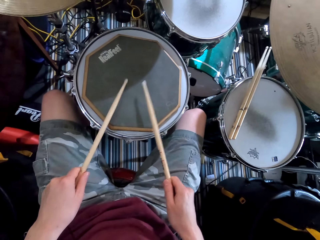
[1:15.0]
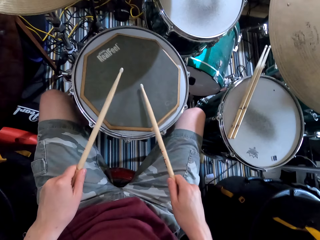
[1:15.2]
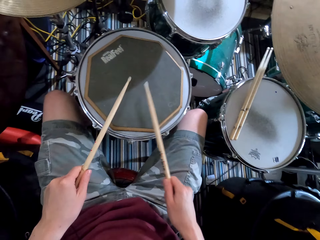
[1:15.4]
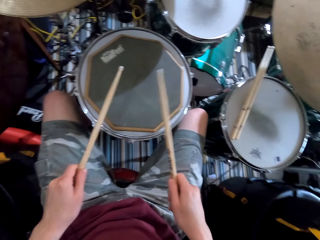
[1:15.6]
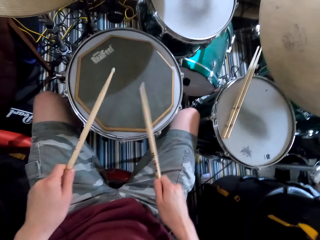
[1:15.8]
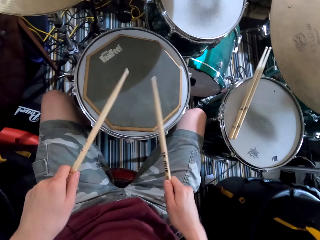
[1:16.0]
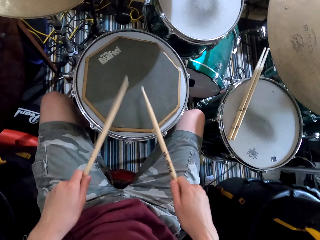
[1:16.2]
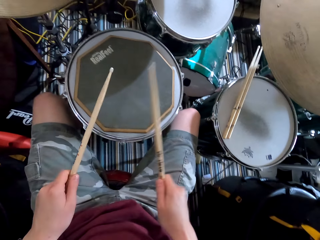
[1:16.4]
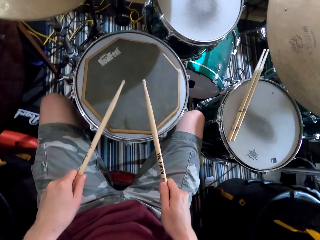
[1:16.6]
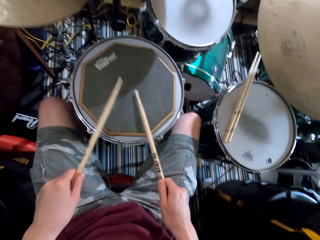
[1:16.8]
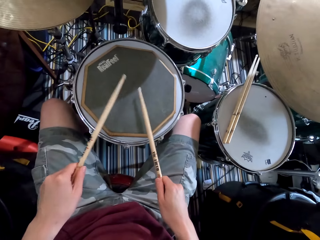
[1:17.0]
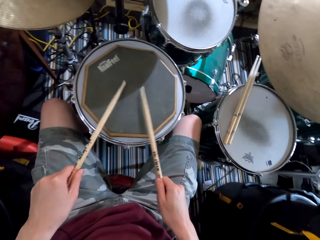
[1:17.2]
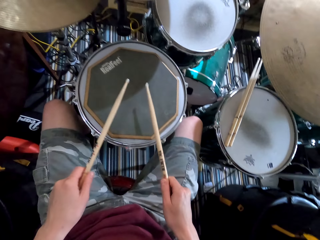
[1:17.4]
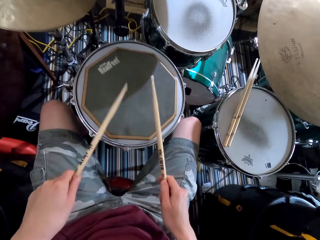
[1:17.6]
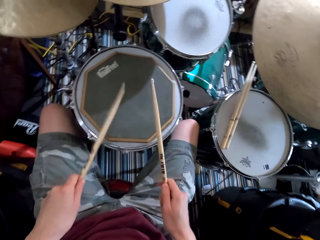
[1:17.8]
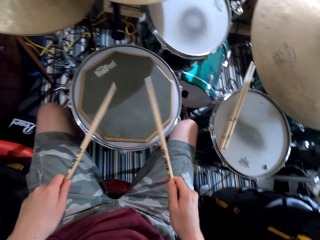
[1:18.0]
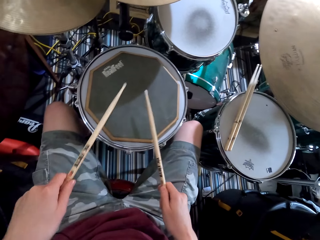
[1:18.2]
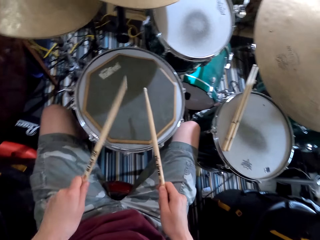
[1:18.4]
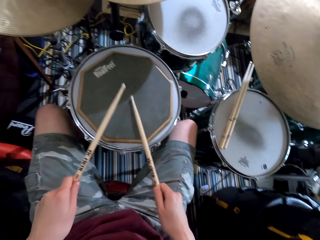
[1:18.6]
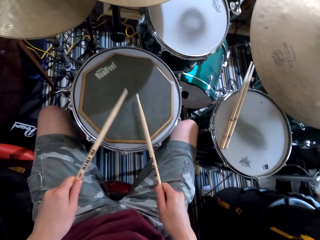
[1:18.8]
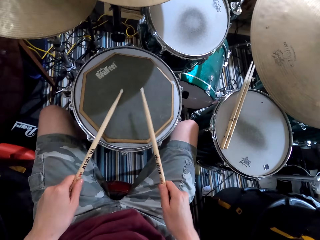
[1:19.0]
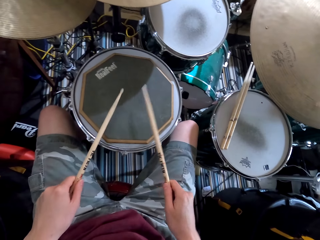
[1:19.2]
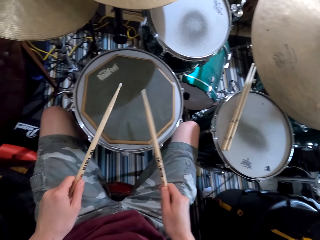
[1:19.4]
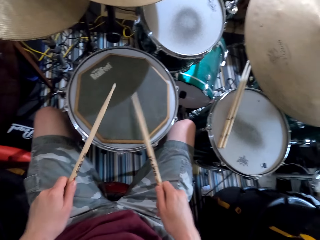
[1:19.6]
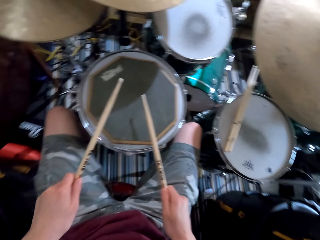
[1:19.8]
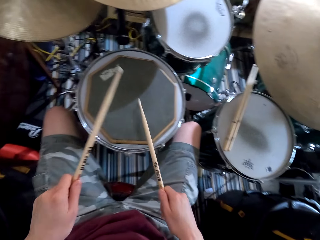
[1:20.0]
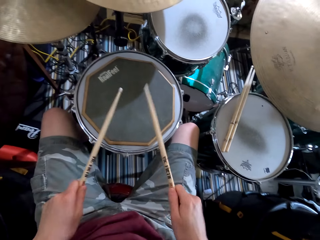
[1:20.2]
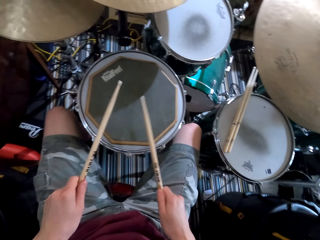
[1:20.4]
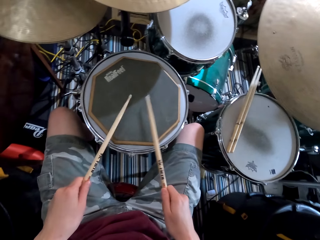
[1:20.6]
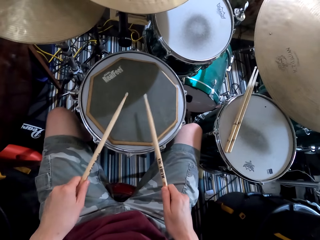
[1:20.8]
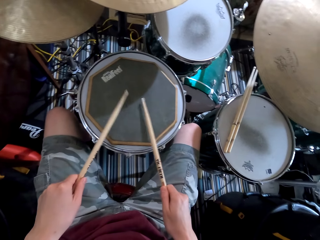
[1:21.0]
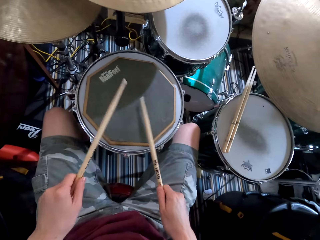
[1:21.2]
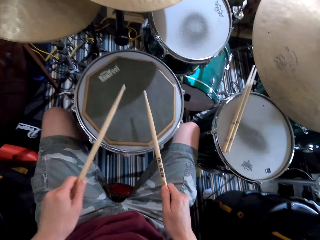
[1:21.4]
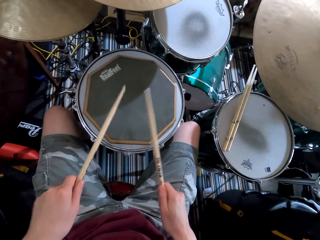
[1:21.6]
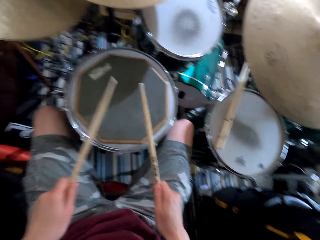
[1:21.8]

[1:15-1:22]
The camera wearer continues to play the drums.

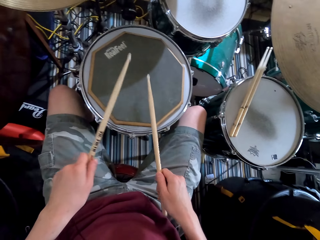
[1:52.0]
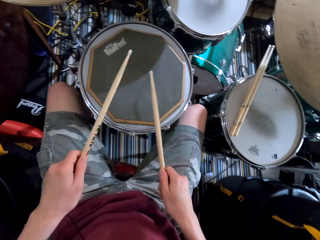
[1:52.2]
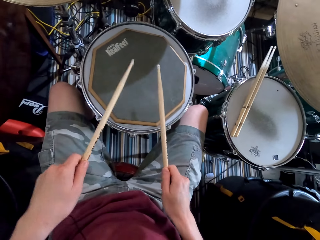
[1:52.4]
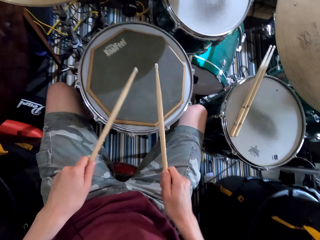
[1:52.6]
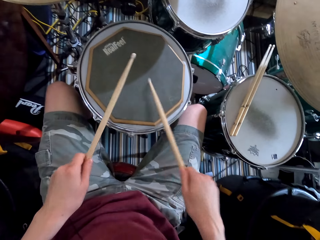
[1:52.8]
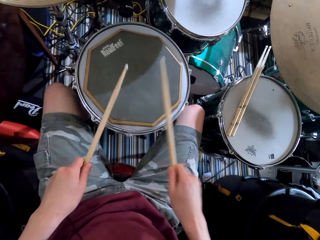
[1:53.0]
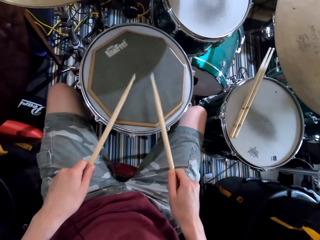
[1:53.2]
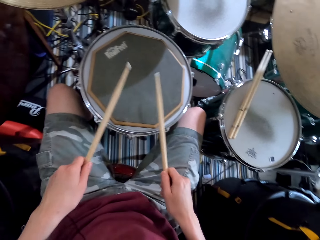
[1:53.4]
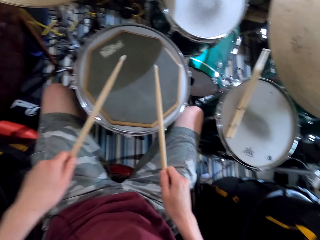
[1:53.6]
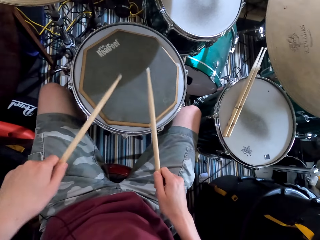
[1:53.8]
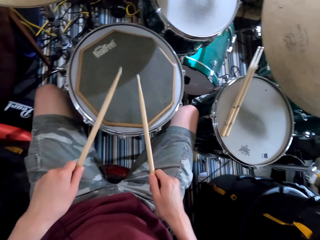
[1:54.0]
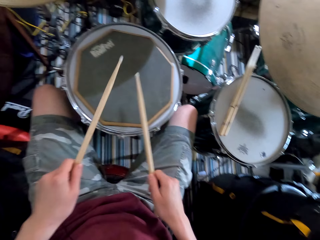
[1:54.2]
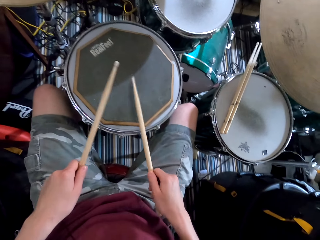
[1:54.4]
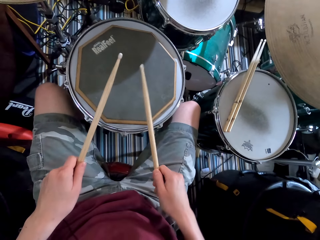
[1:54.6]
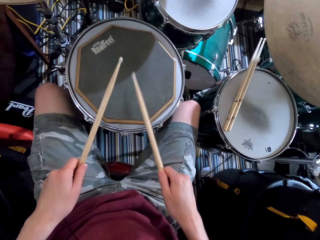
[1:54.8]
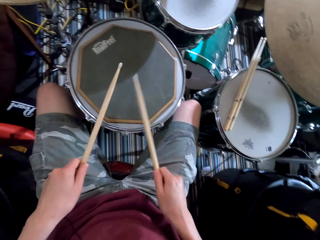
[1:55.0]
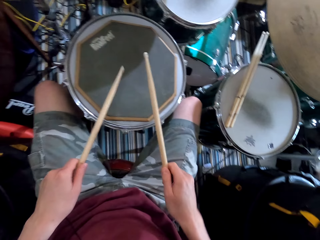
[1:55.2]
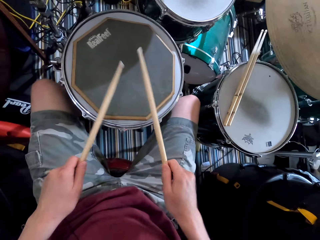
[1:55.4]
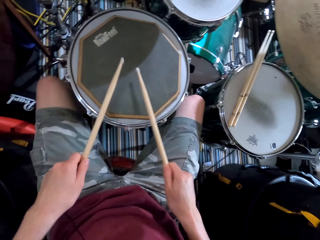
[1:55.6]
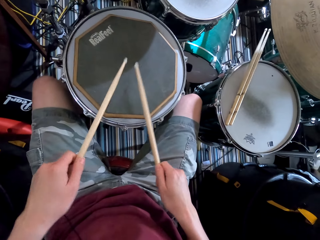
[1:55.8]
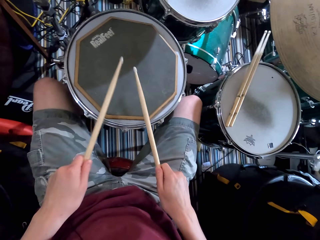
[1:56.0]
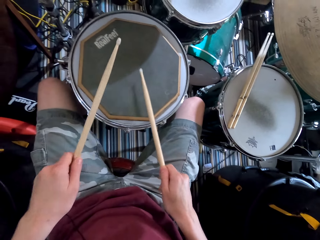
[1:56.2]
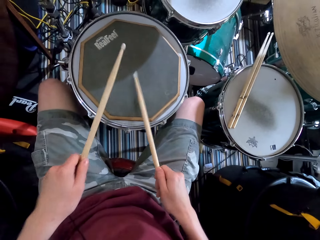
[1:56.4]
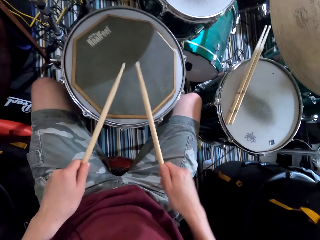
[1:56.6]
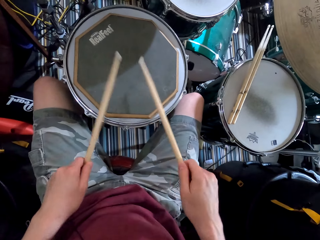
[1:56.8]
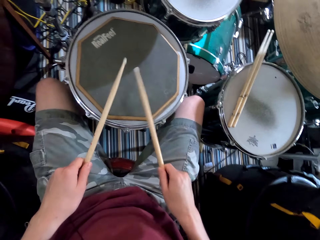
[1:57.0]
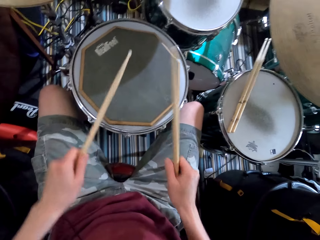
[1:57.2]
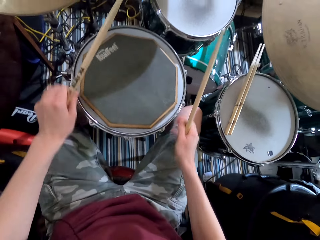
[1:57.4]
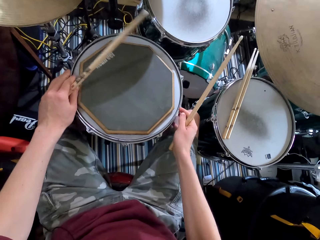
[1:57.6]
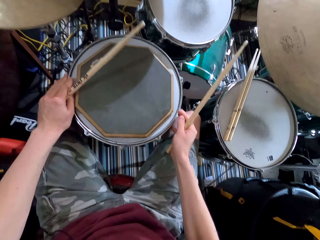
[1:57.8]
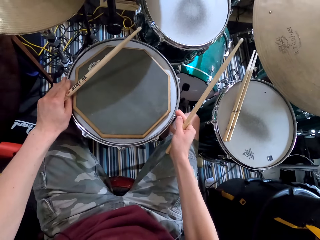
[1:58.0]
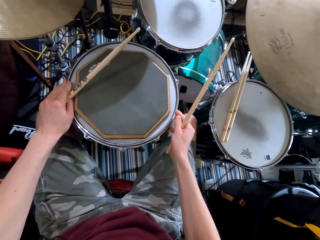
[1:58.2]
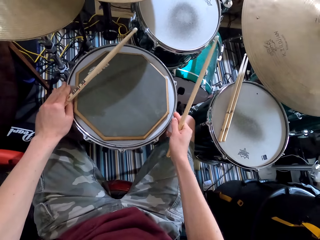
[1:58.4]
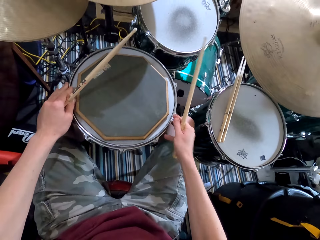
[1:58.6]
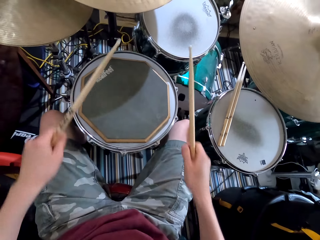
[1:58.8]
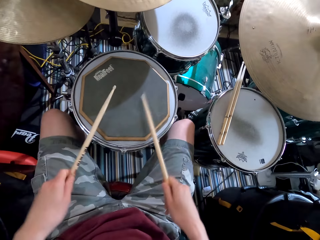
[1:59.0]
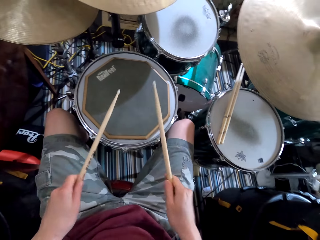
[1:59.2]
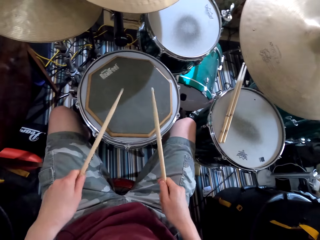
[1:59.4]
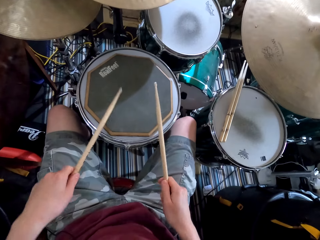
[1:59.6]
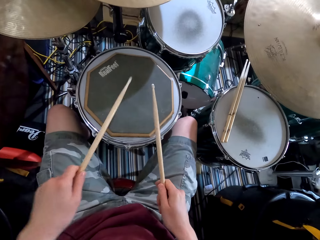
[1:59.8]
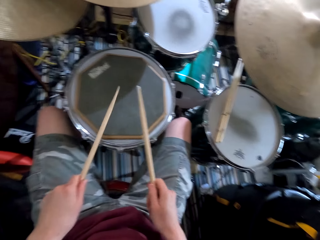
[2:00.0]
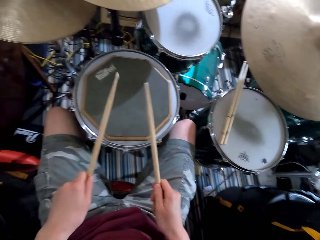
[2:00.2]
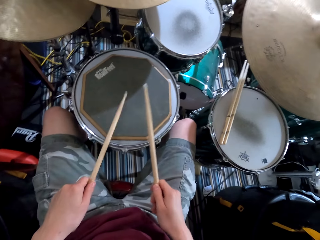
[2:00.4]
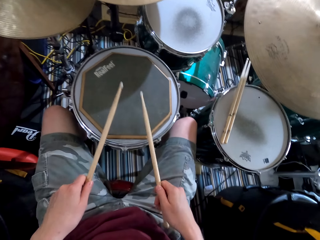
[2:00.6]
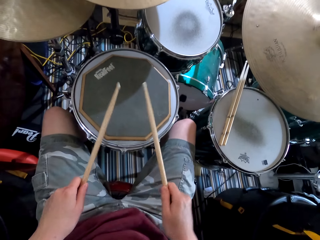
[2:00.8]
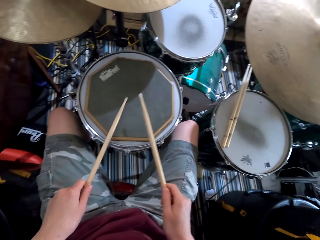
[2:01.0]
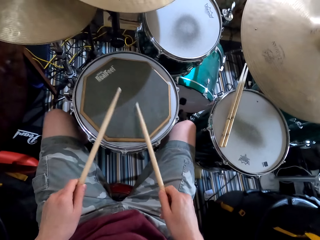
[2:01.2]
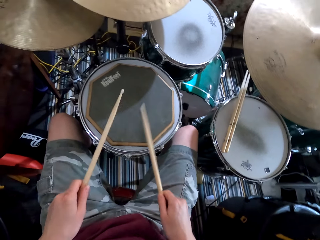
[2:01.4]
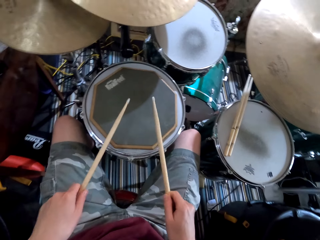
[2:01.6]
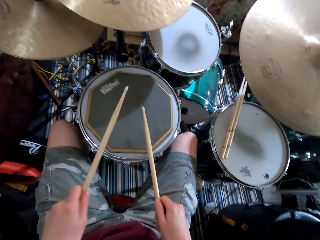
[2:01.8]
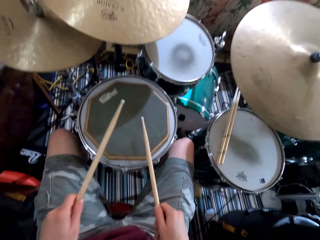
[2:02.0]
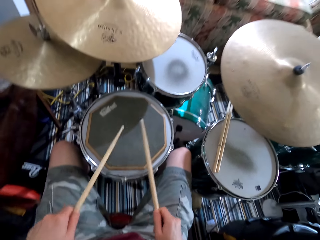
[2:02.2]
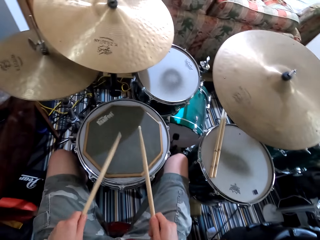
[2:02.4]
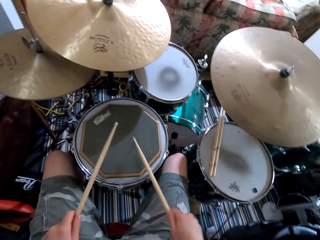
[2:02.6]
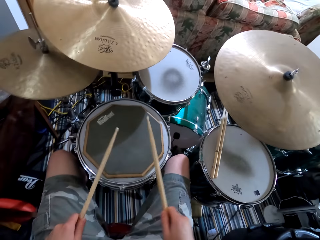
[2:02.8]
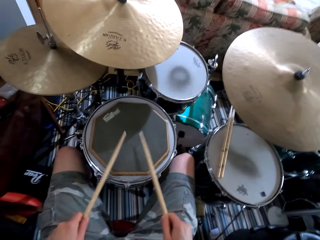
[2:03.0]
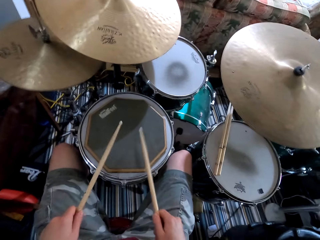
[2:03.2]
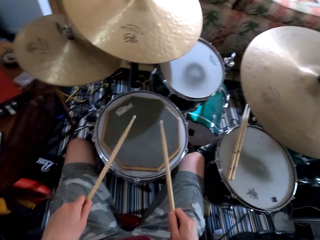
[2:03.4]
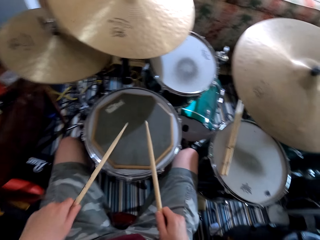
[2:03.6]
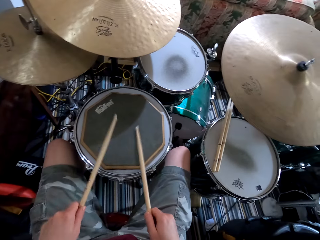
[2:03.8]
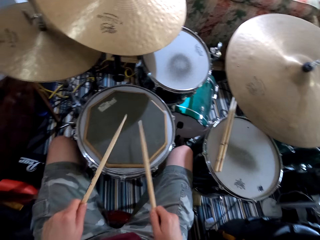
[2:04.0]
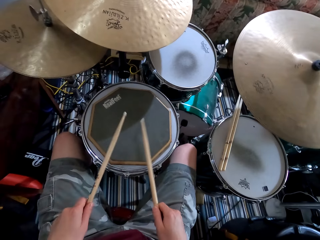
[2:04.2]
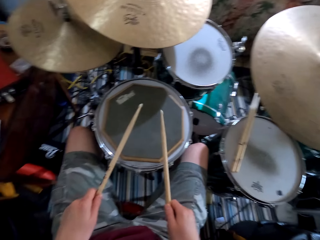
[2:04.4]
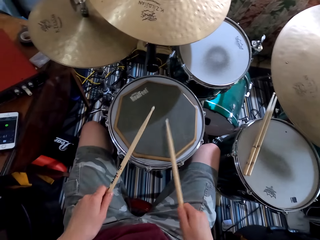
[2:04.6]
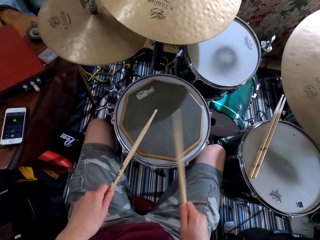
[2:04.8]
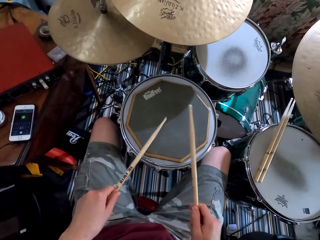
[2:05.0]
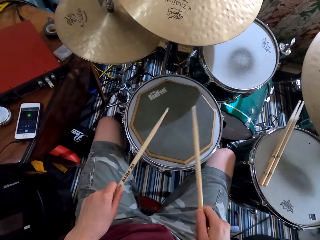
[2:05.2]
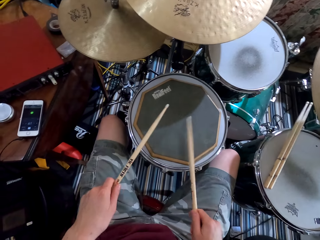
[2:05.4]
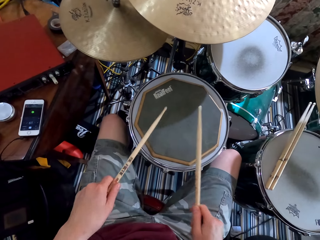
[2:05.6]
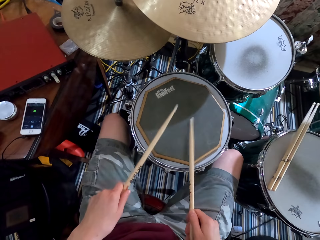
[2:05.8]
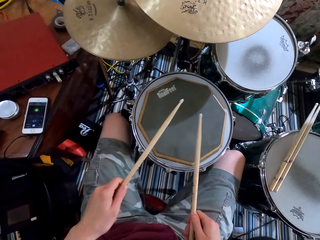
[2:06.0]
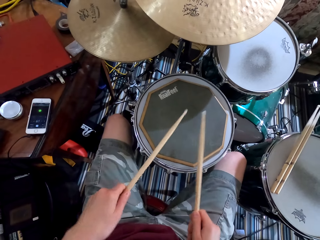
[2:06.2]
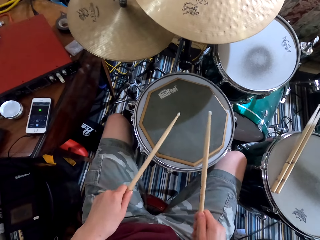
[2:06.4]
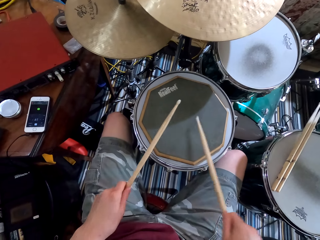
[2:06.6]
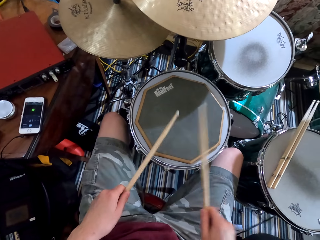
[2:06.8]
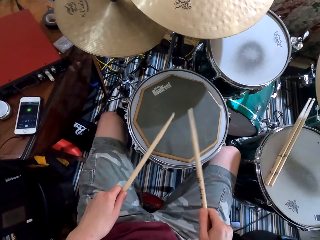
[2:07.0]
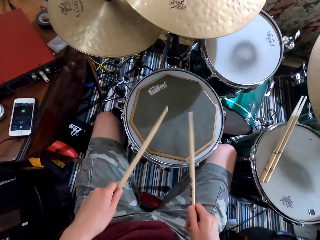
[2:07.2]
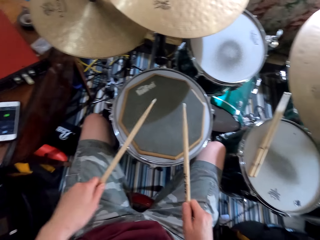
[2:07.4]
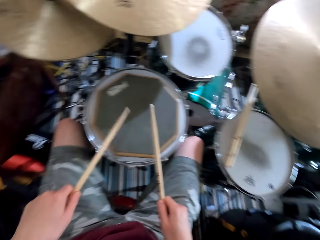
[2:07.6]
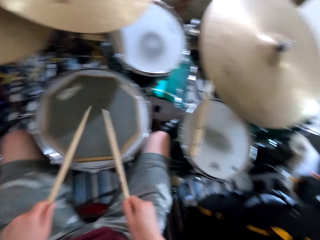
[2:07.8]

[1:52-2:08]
The camera wearer plays the drums with the drum sticks. They adjust the drum. They play the drums.
